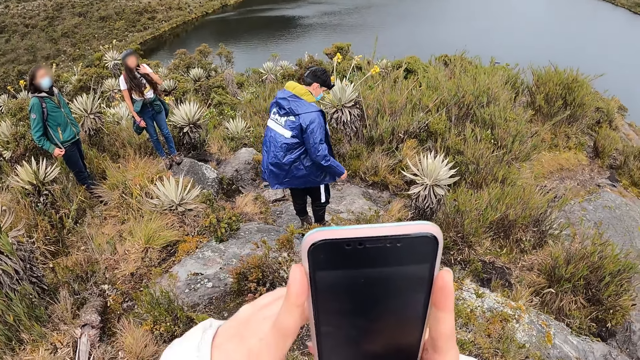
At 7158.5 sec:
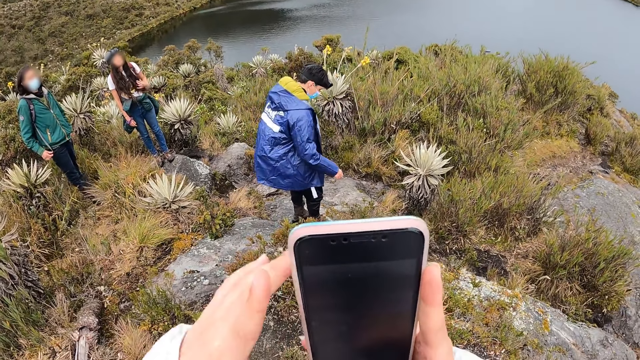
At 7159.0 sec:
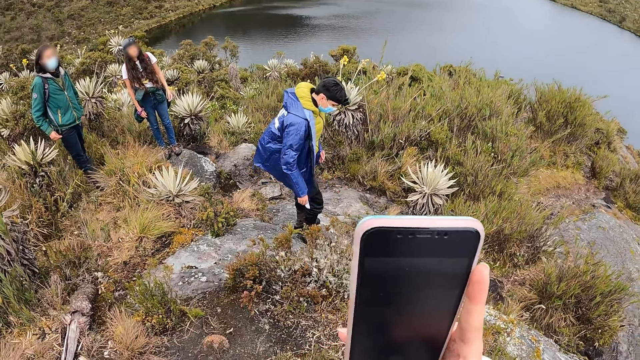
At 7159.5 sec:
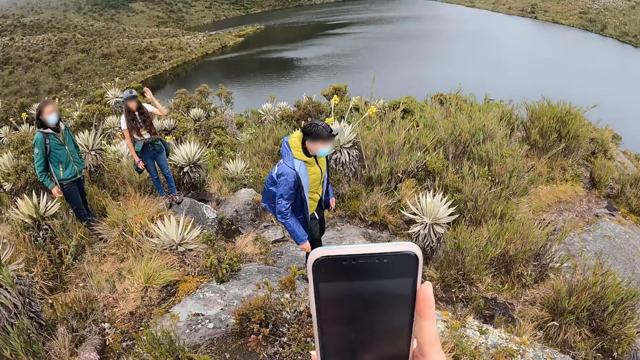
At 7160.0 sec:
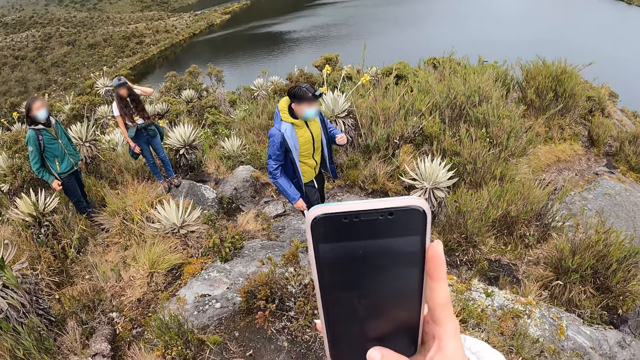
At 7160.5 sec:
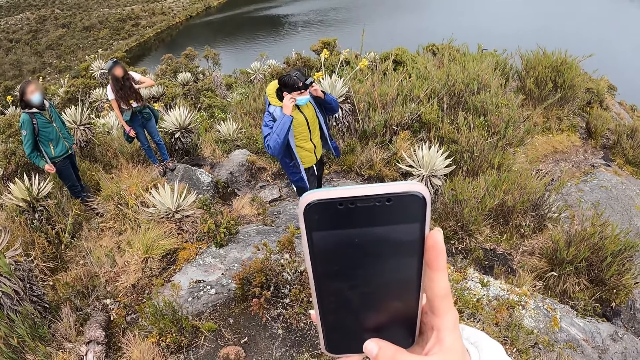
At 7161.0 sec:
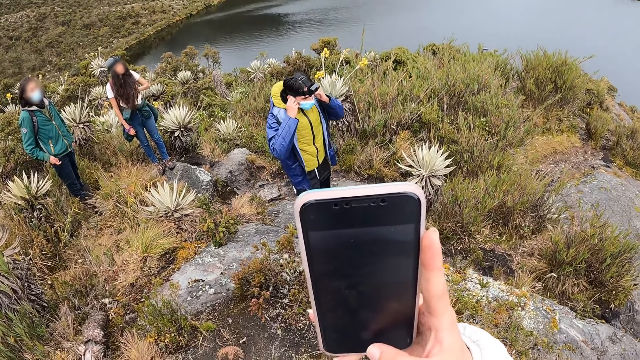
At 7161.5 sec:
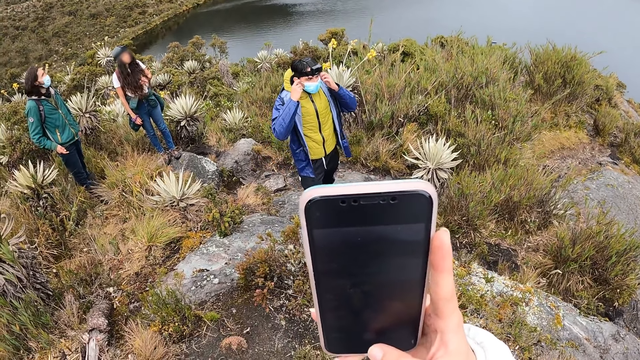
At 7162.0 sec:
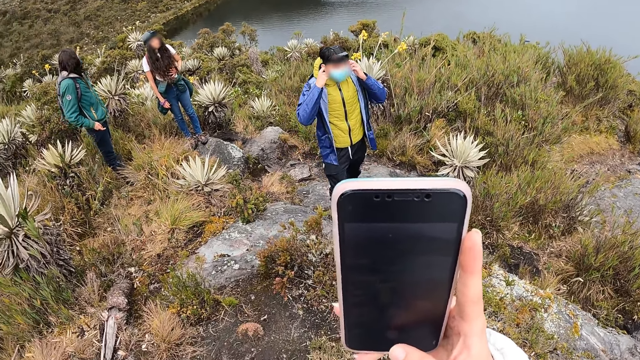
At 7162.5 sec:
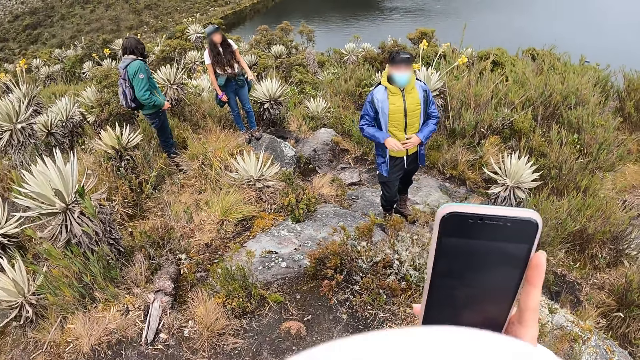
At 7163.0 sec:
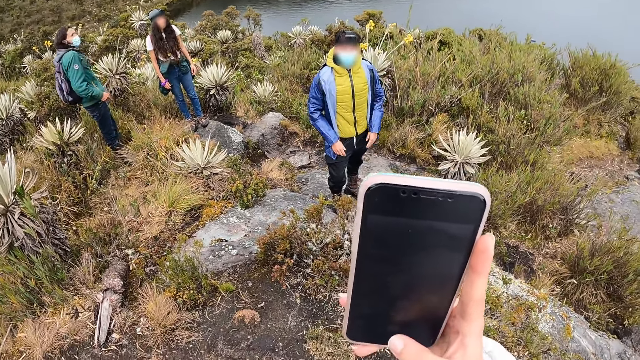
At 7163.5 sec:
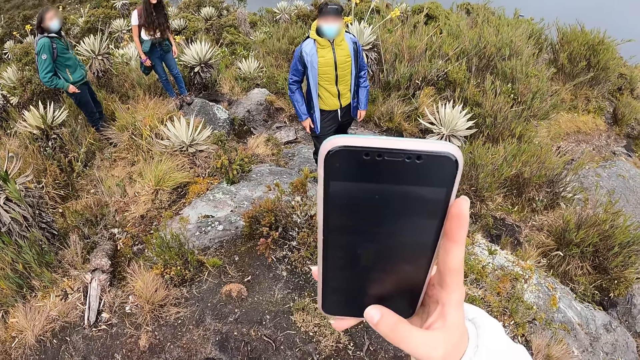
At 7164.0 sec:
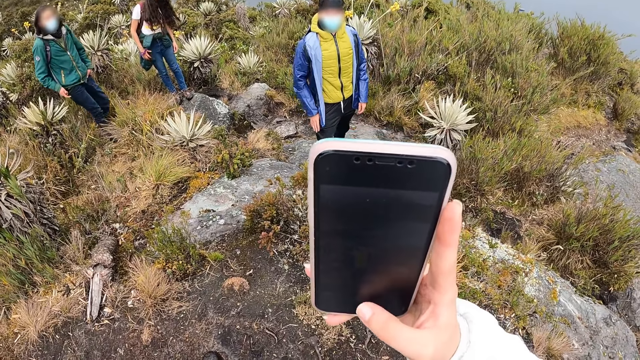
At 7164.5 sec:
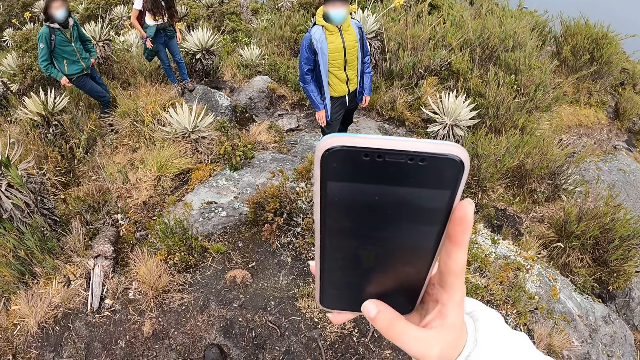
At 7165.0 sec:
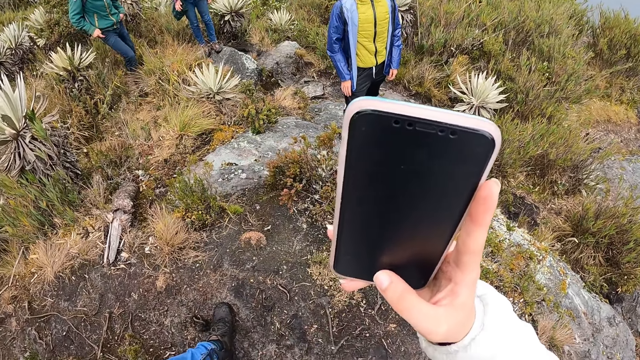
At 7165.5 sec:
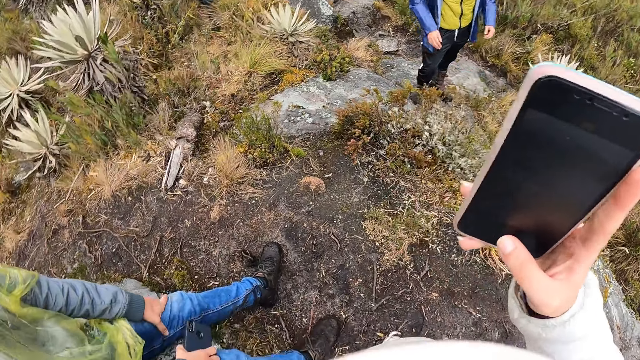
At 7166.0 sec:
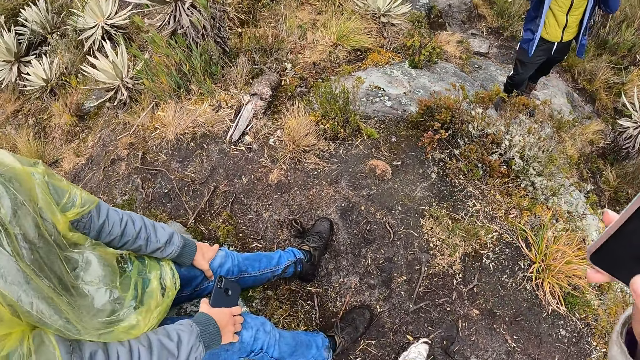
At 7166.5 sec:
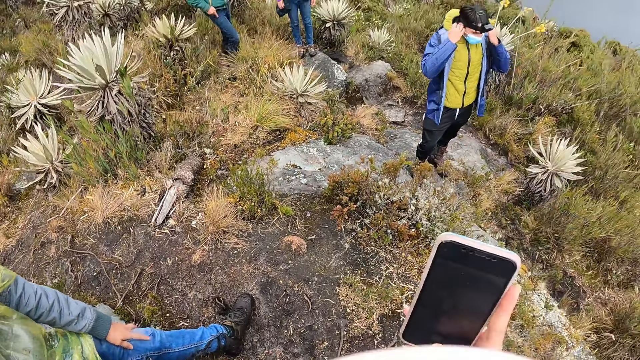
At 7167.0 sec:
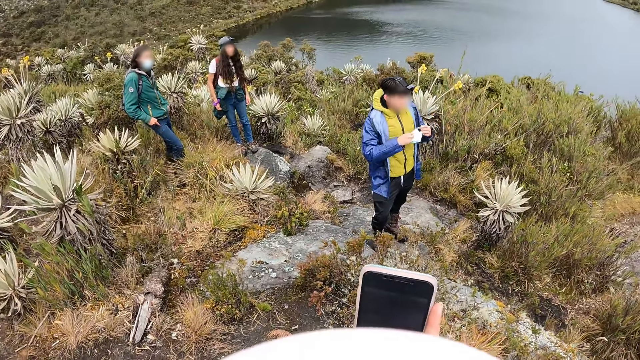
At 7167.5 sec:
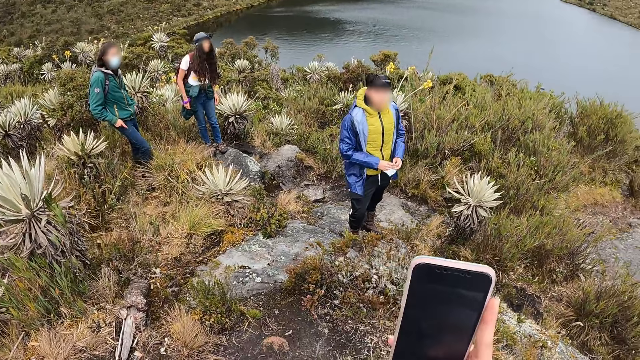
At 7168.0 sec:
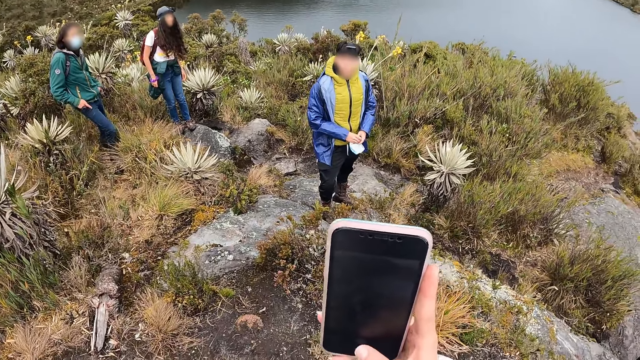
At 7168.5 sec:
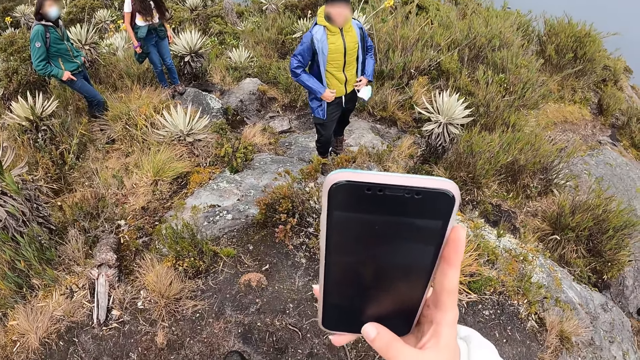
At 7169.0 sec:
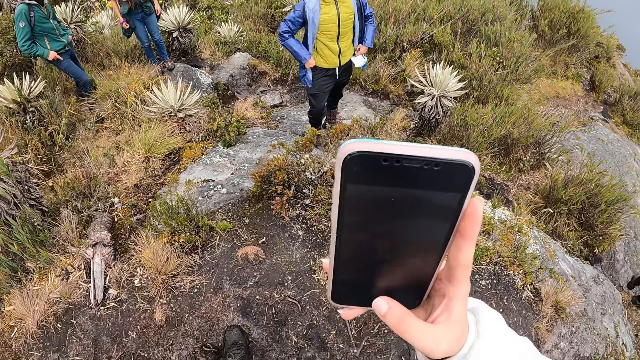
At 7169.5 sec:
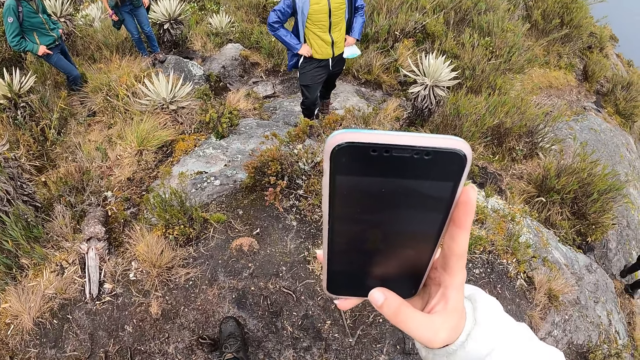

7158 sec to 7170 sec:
The camera wearer takes a picture of the person. She holds the phone with her right hand. The man adjusts a facemask on his face with both hands. Another person touches the knee. Another man holds a phone with his right hand. The first man removes the facemask from his face with both hands.

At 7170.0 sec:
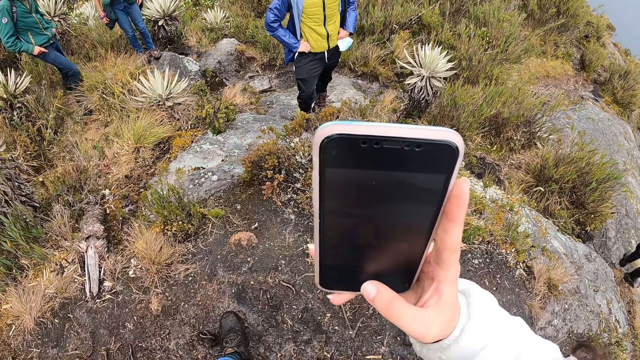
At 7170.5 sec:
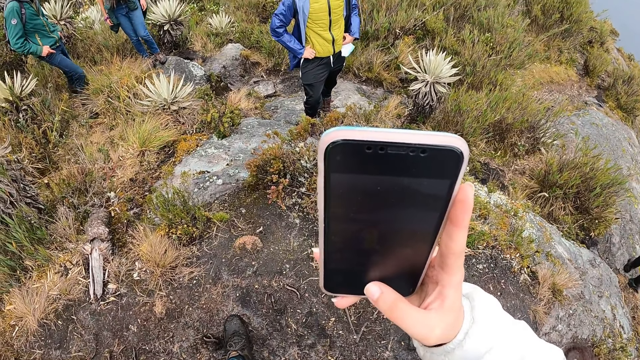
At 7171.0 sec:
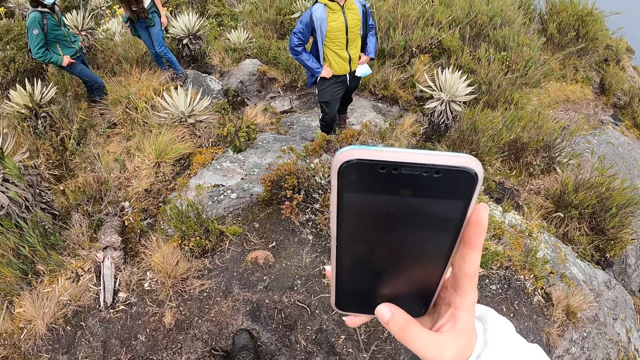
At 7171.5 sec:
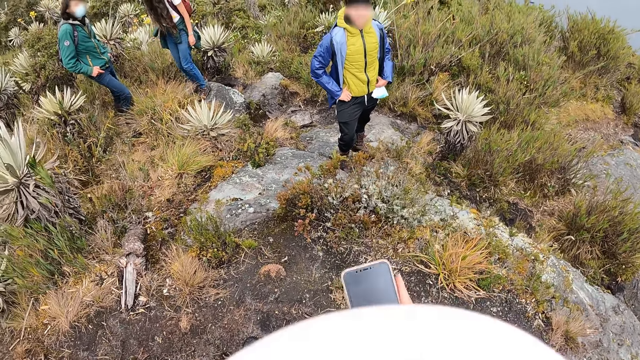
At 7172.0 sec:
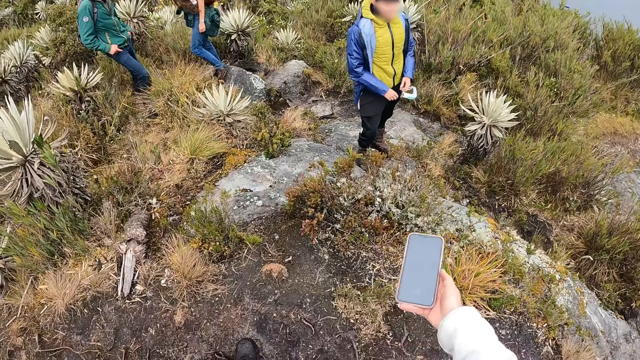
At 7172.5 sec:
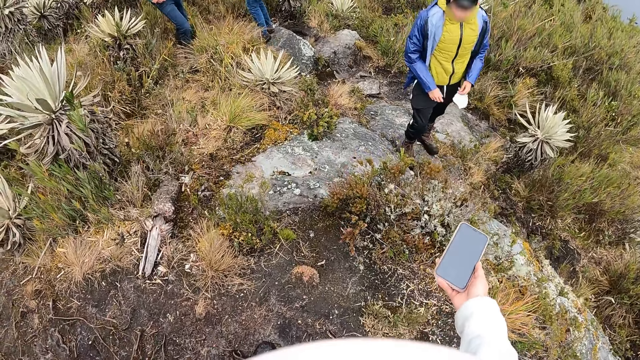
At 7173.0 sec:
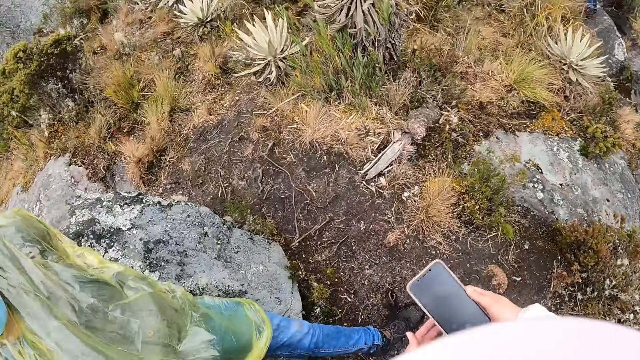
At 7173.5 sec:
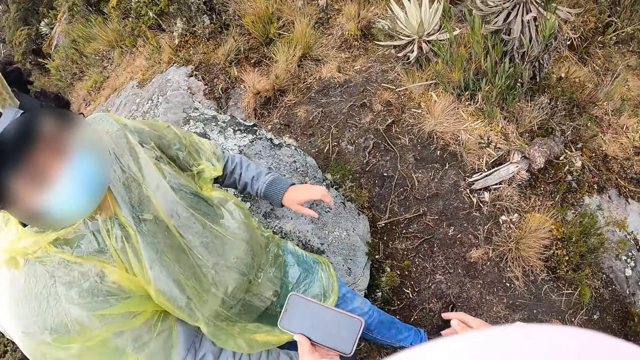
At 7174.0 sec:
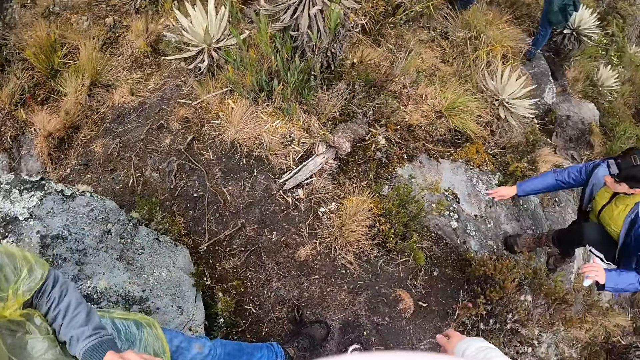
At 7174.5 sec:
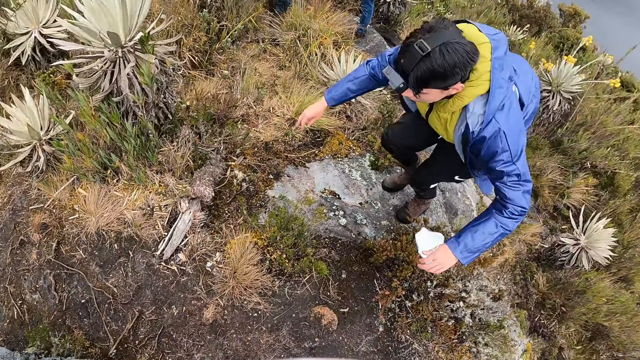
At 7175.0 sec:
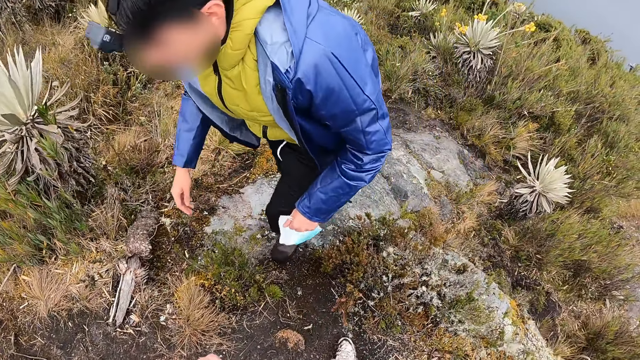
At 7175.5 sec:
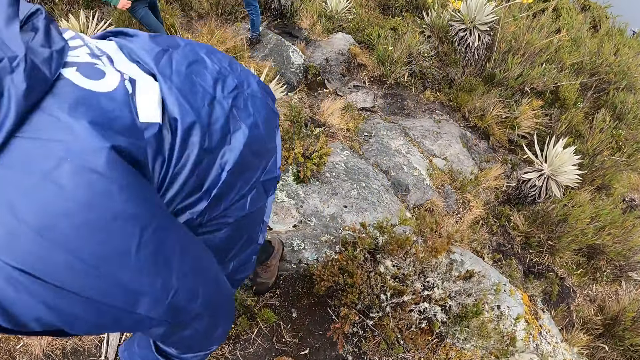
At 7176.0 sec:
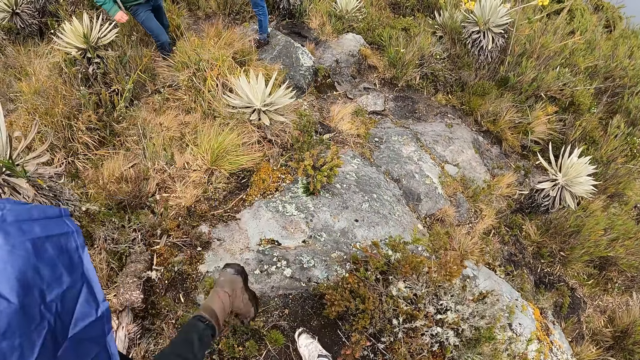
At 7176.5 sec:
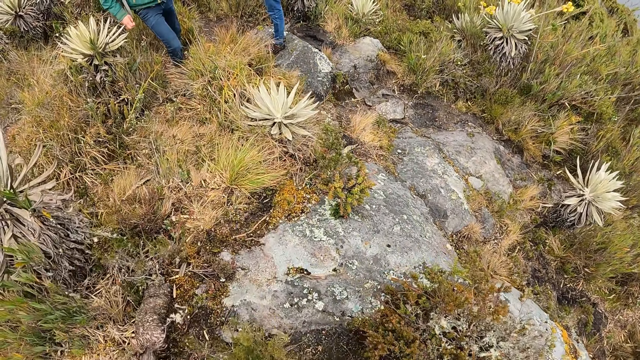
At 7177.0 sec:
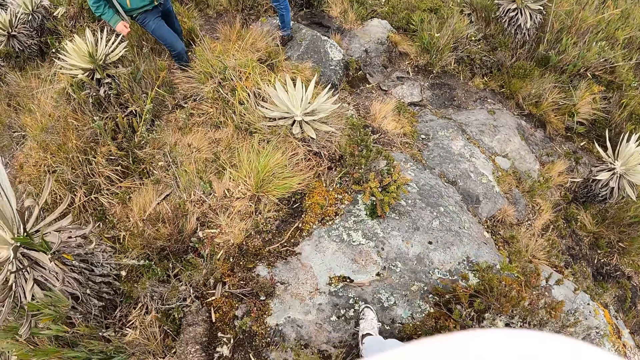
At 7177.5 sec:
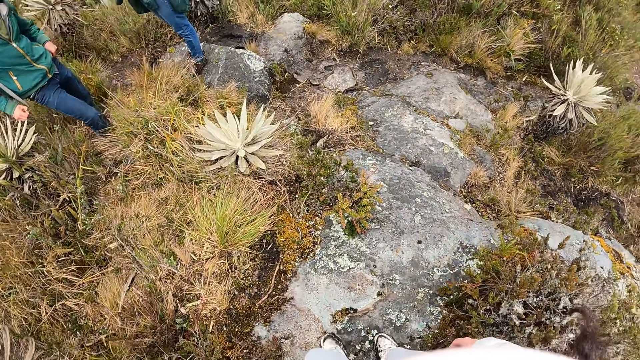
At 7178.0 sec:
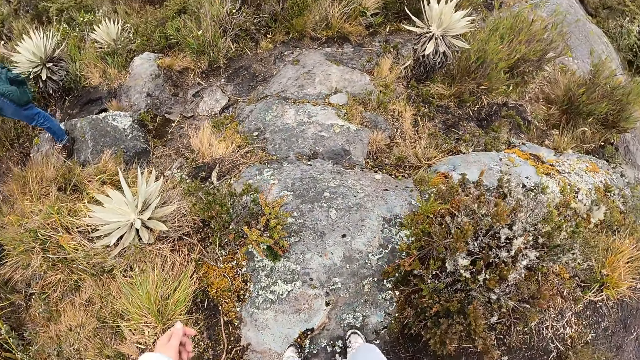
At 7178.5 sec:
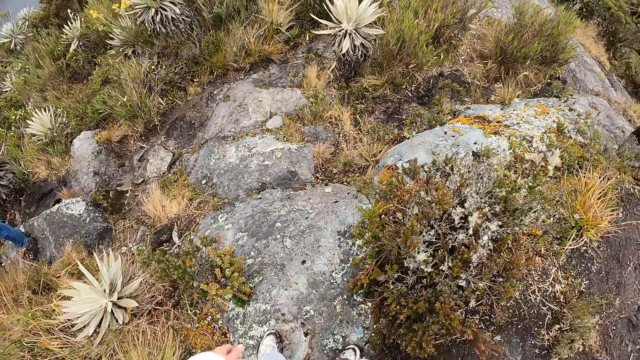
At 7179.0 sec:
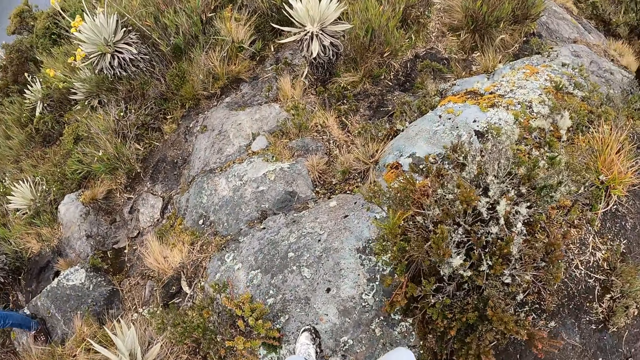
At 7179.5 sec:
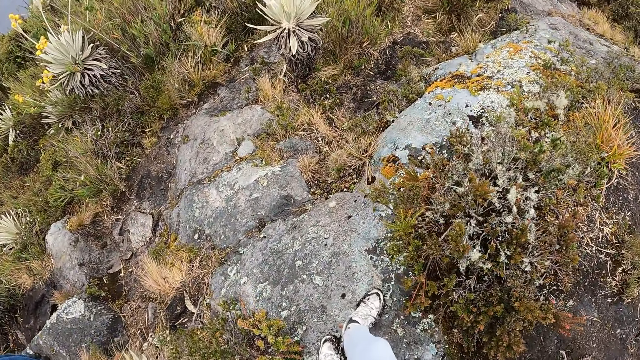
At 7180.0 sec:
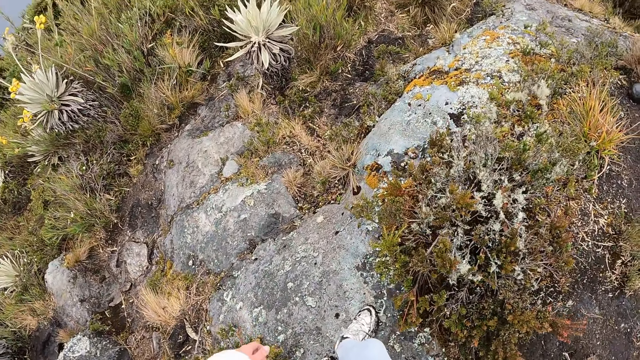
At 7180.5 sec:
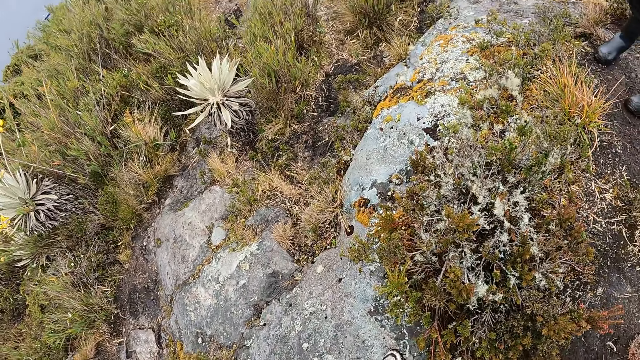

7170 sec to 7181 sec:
The camera wearer stretches the hand with the cellphone. She passes the phone from her right hand to her left hand. She gives the man the cellphone. The man collects the phone from the camera wearer's left hand with his left hand. The camera wearer moves around the mountain.
